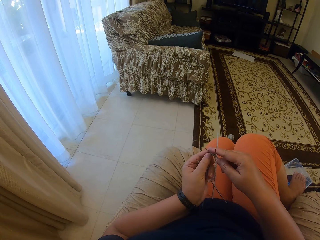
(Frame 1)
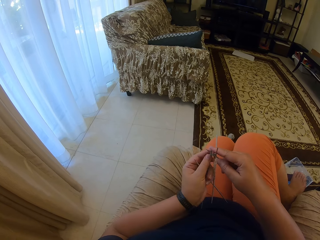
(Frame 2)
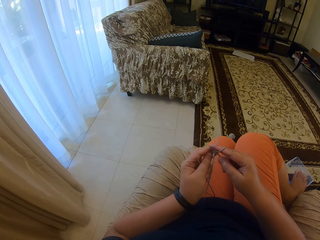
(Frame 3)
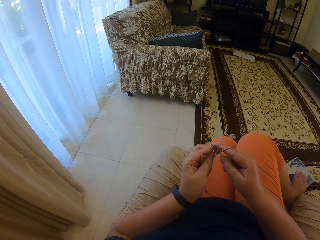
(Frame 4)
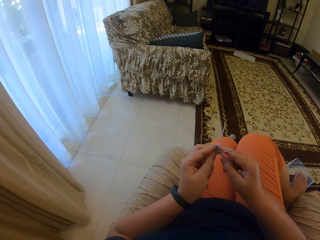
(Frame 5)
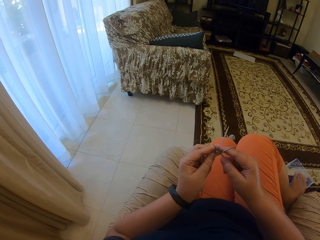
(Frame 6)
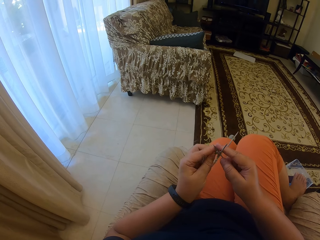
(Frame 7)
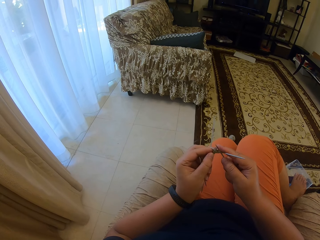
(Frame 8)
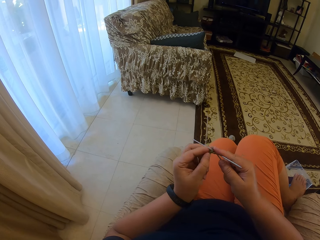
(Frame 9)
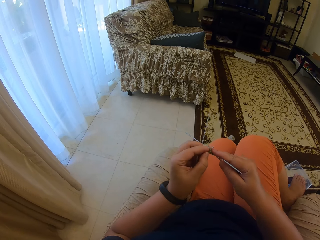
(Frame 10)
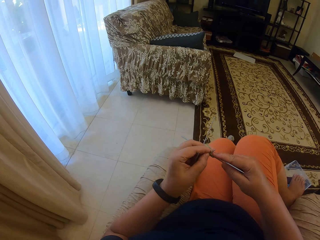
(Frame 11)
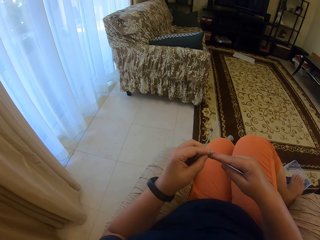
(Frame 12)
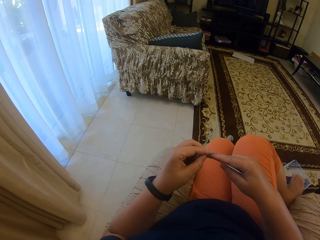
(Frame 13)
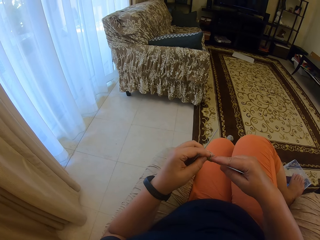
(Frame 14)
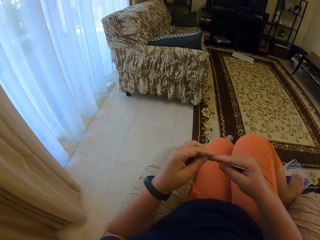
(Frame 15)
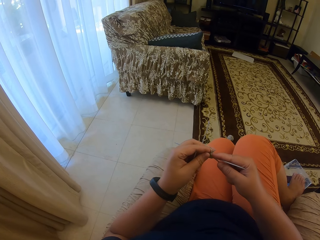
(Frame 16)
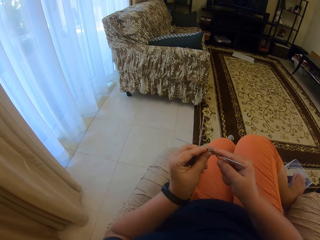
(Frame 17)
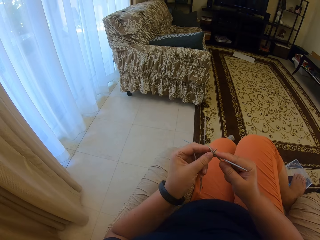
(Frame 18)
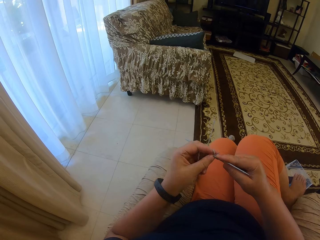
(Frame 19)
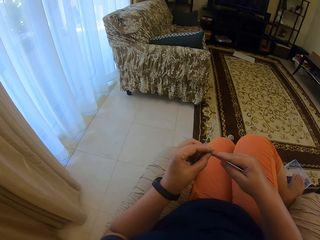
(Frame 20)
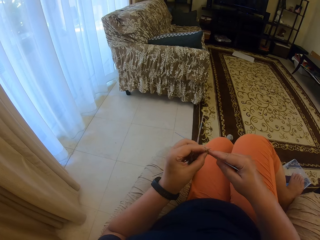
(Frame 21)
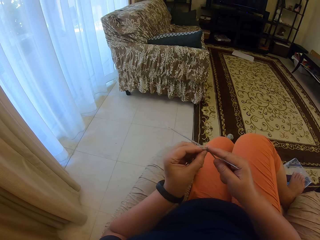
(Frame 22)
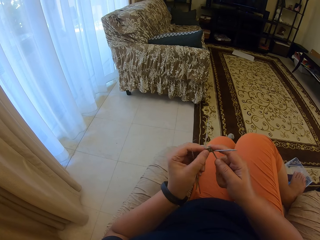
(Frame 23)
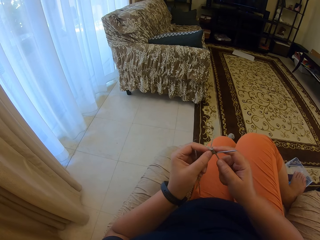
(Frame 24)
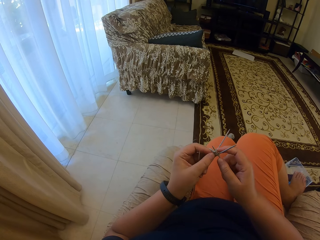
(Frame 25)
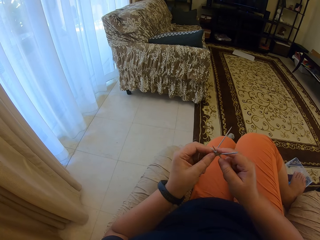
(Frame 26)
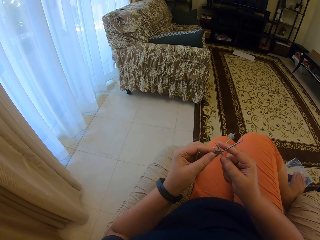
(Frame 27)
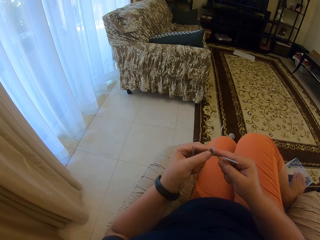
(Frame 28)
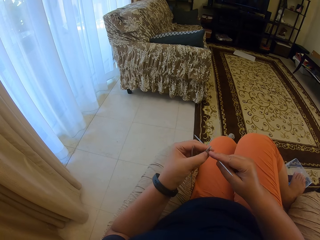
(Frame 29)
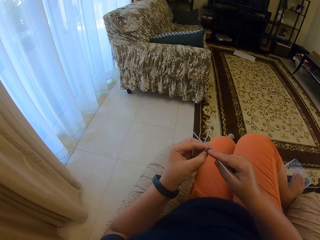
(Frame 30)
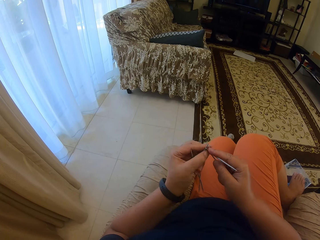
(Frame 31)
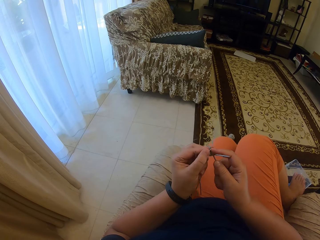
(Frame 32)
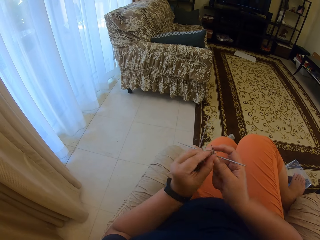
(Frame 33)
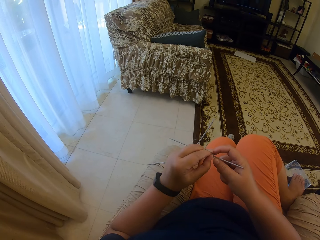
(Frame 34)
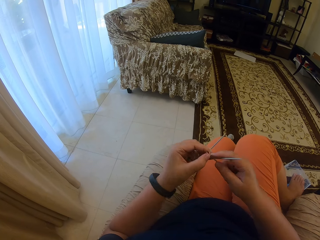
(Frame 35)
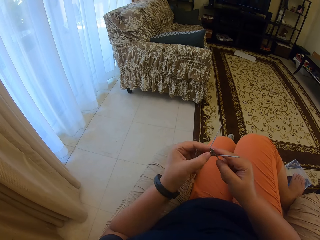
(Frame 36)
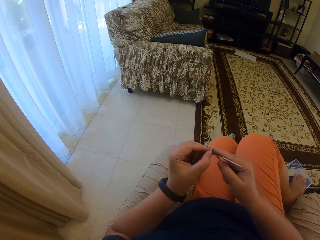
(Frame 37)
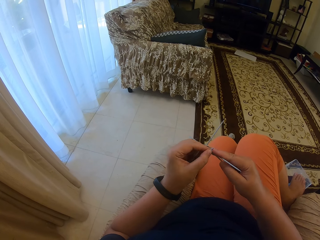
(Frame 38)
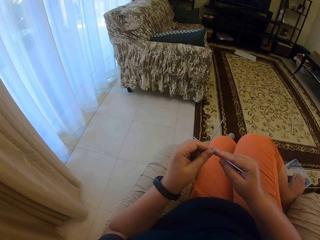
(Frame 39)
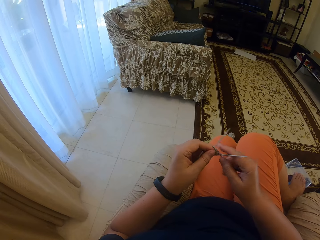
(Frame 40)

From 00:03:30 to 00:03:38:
The camera wearer knits the fabric.

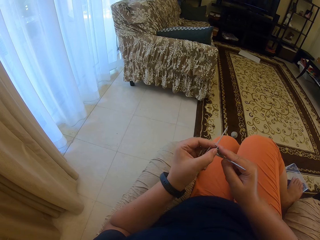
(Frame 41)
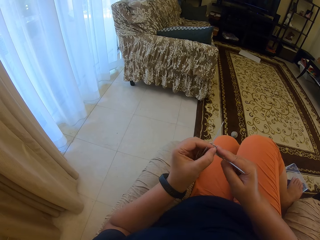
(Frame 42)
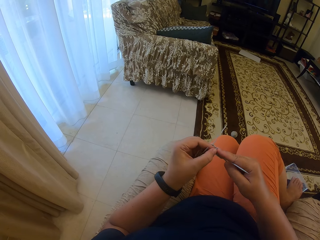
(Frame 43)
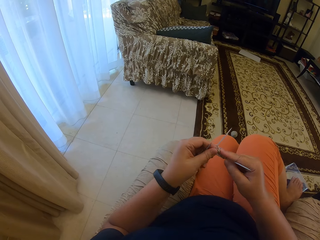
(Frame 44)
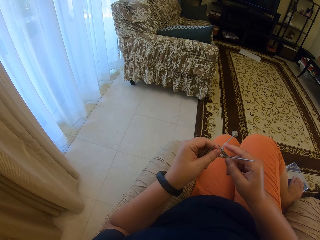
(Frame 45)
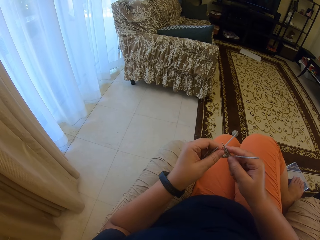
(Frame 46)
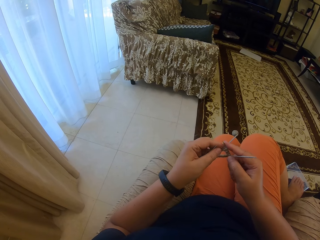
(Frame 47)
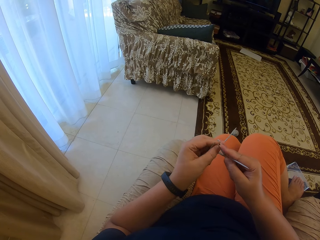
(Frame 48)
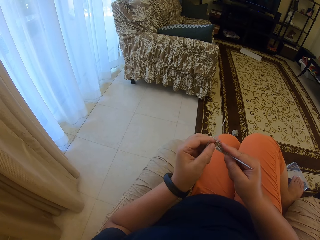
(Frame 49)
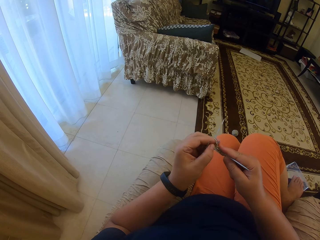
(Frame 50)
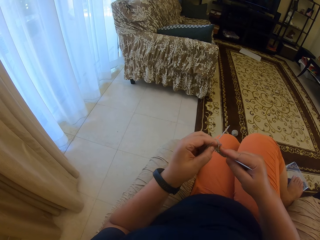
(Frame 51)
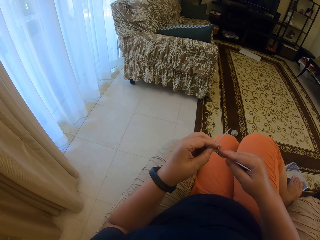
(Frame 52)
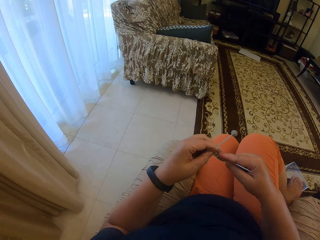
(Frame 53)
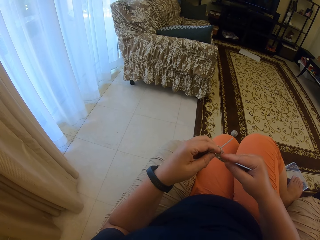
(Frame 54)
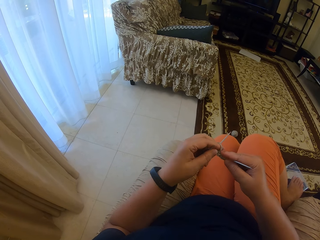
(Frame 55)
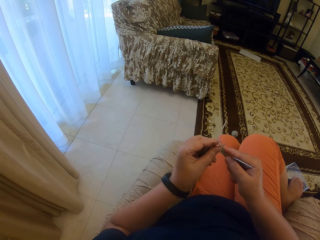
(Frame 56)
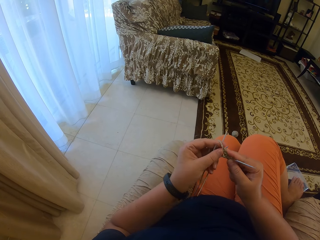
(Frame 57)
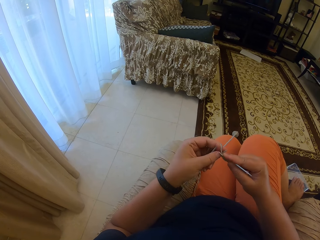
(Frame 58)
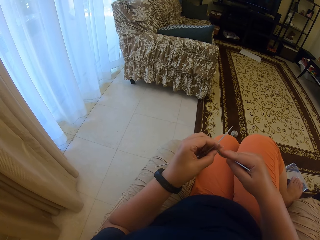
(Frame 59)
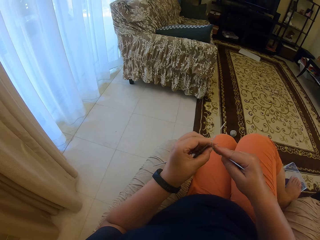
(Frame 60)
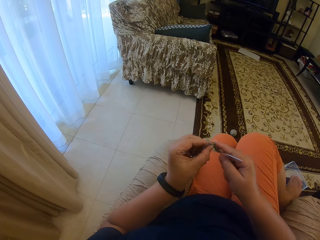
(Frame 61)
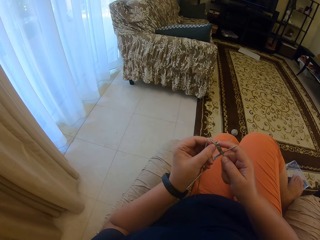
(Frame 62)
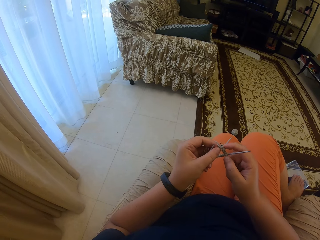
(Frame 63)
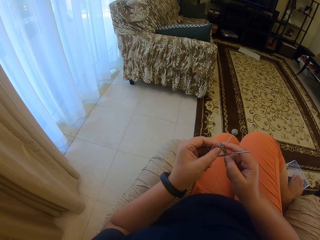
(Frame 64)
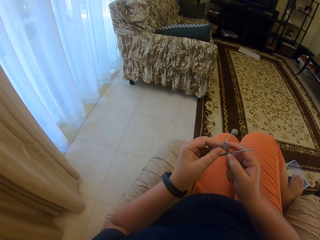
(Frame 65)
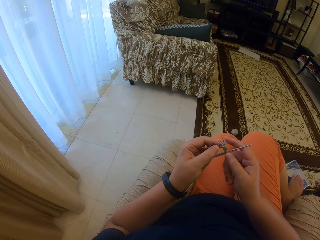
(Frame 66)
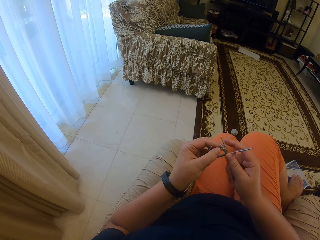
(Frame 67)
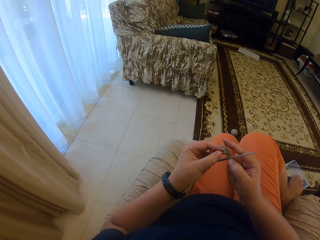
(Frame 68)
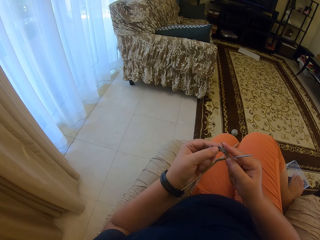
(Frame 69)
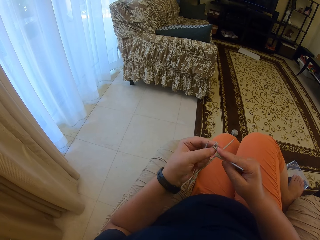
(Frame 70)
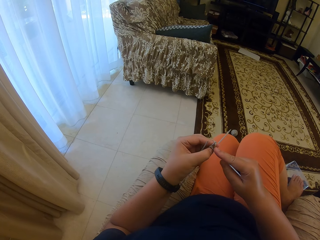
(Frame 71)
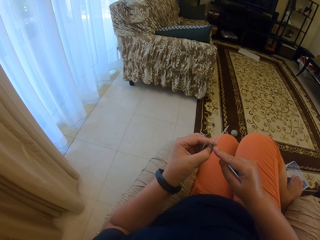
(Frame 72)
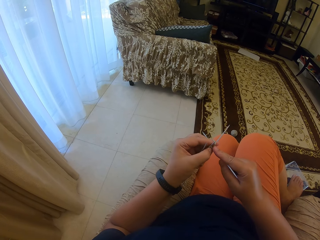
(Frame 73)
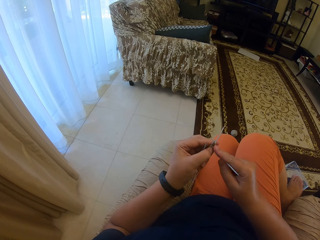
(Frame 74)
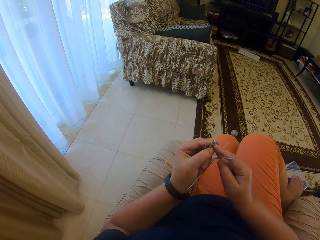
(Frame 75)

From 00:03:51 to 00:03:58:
The camera wearer knits the fabric.

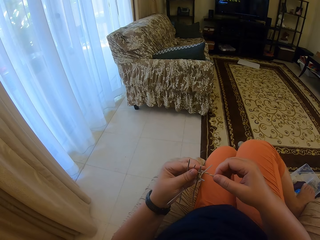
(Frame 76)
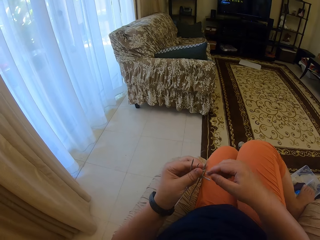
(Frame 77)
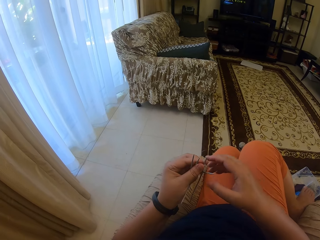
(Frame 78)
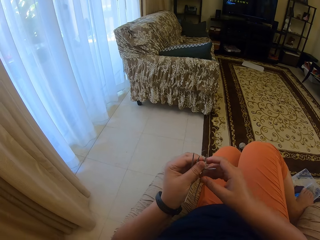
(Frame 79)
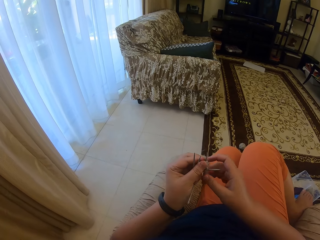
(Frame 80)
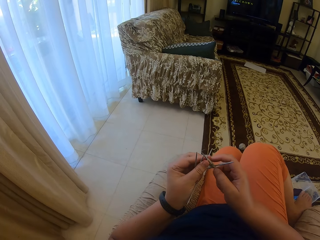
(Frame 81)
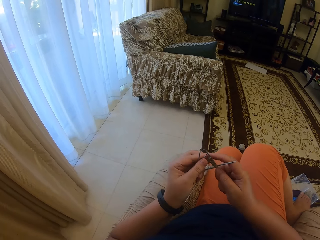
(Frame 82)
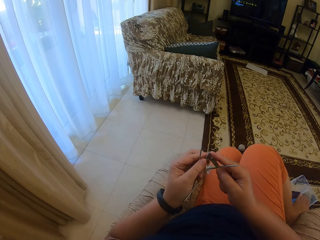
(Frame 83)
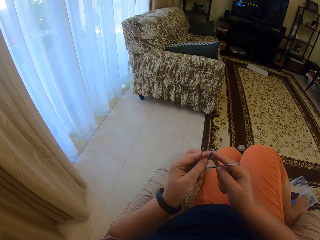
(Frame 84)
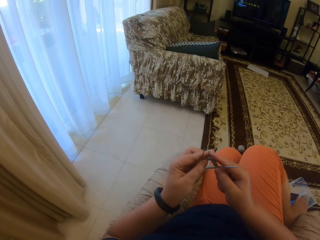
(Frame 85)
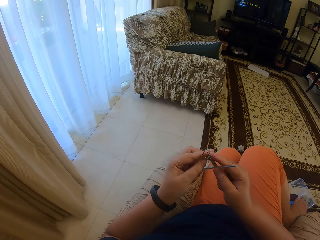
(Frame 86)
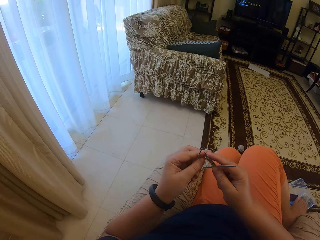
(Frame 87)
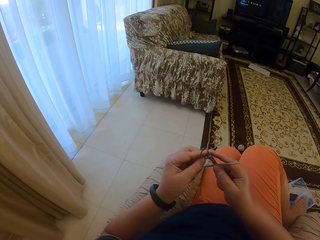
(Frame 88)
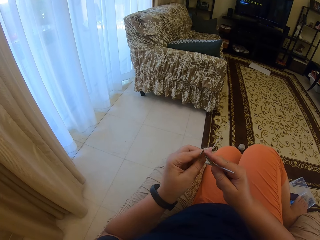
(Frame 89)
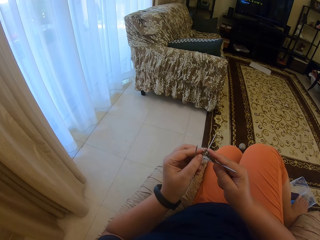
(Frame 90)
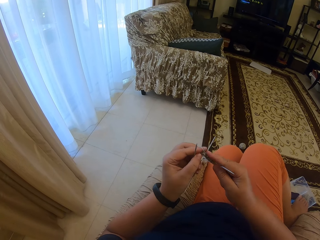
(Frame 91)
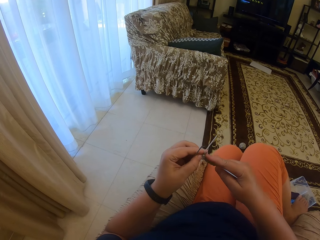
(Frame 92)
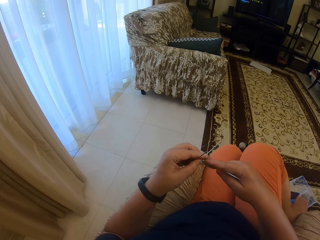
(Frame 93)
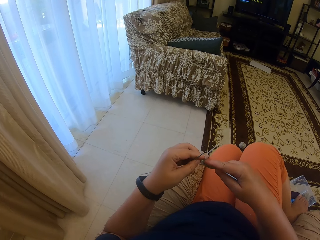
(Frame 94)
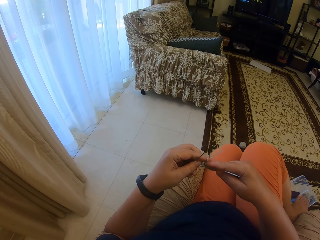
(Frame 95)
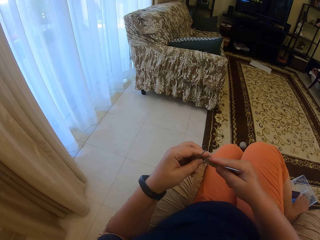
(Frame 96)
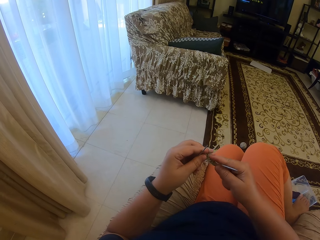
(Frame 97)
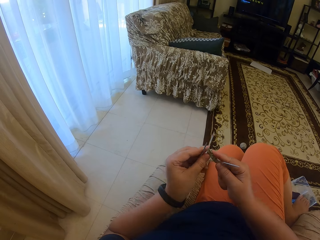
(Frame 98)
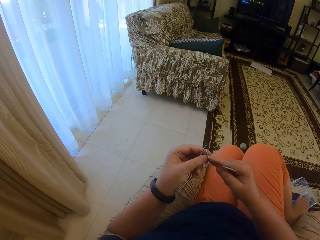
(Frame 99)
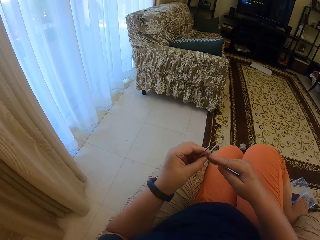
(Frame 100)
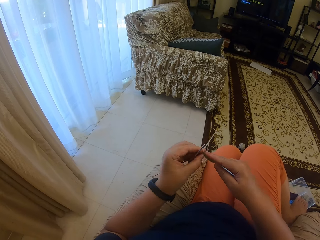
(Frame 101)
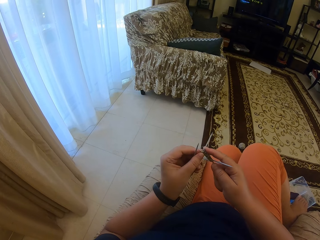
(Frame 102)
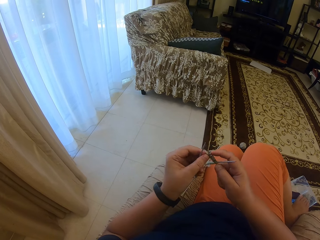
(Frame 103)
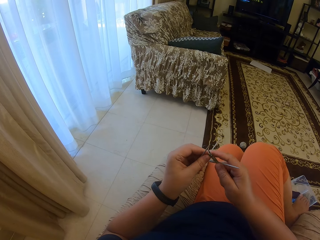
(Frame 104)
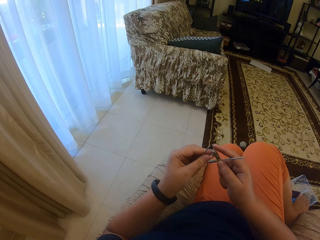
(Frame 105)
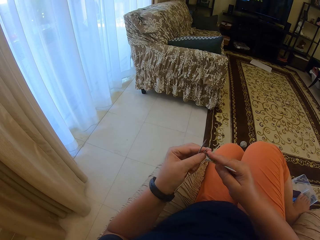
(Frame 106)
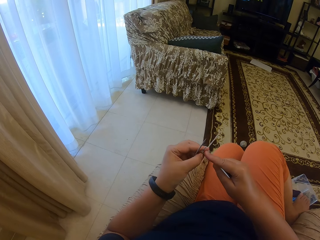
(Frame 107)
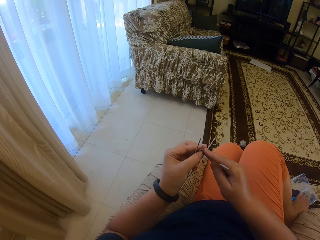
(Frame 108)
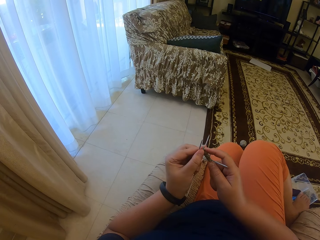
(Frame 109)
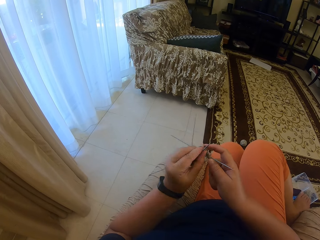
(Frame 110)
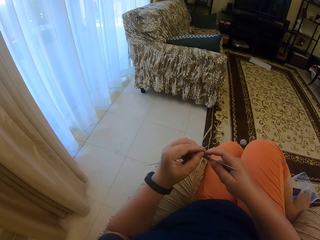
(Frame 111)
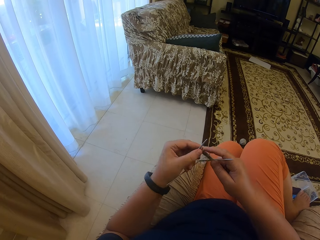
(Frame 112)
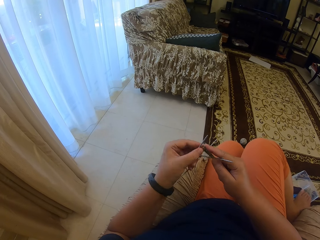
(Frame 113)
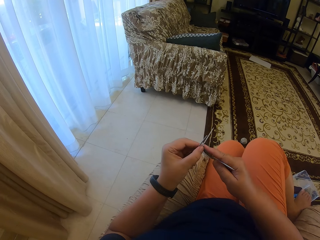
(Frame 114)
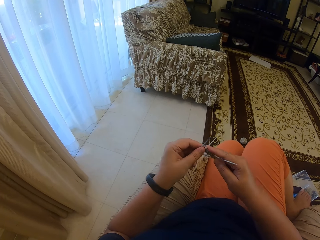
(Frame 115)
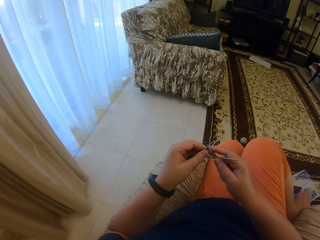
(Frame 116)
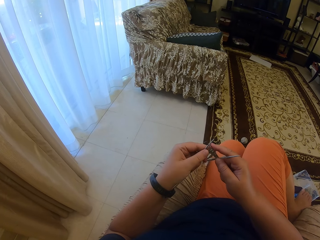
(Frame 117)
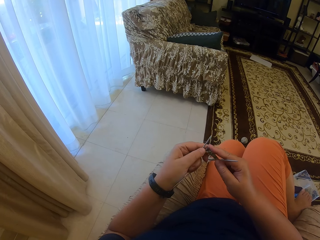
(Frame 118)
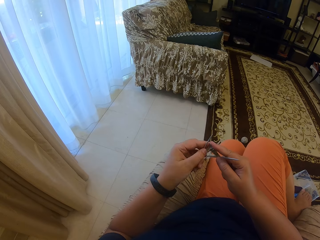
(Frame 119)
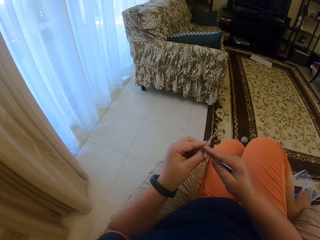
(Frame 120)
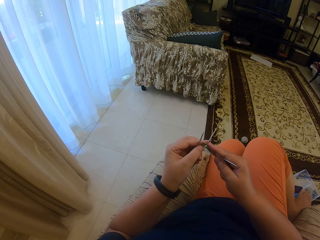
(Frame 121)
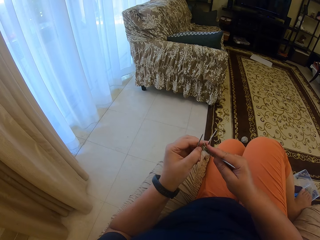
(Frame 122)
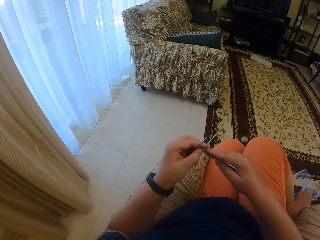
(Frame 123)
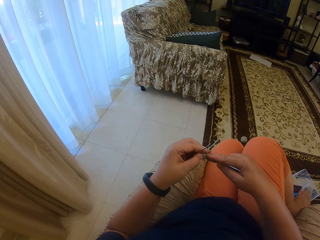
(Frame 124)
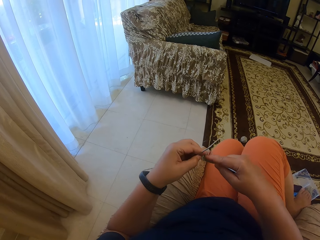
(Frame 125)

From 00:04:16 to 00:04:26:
The camera wearer holds the knitting needles with both hands. They knit the fabric.
